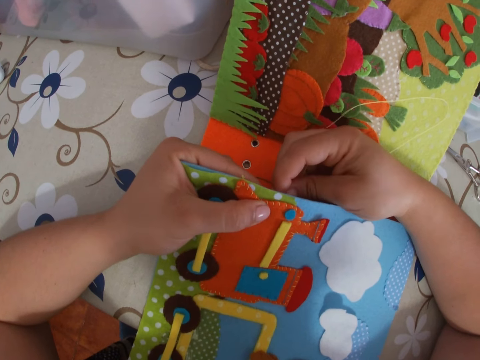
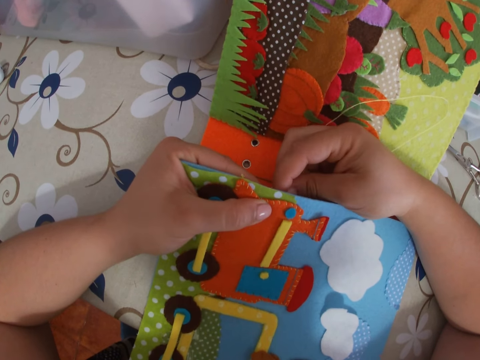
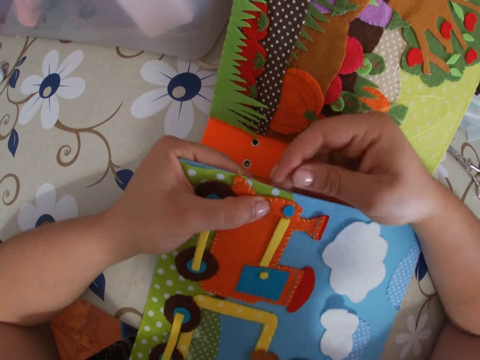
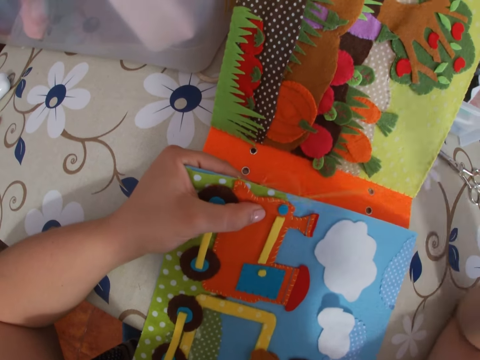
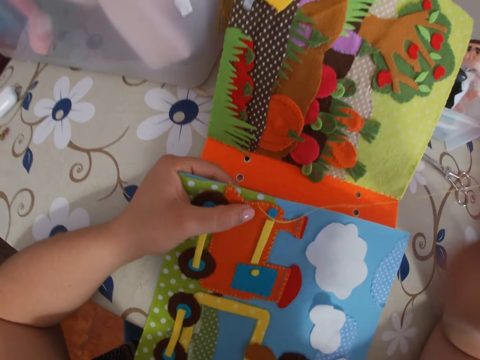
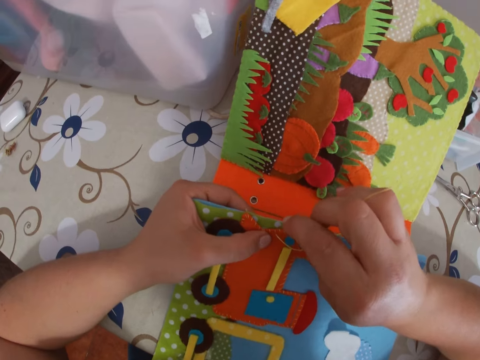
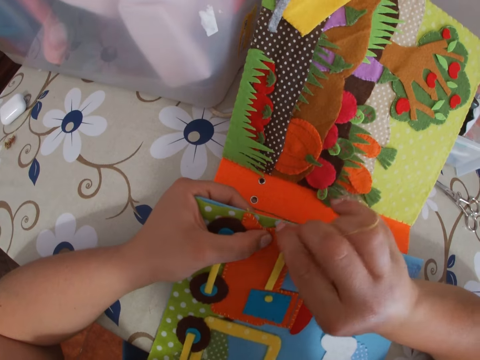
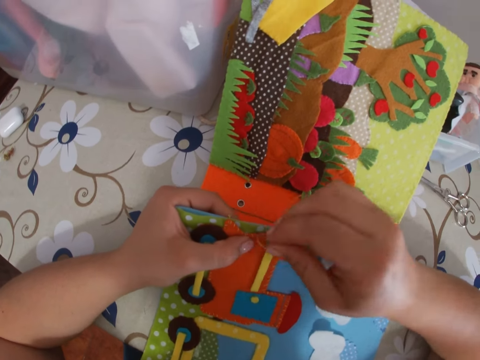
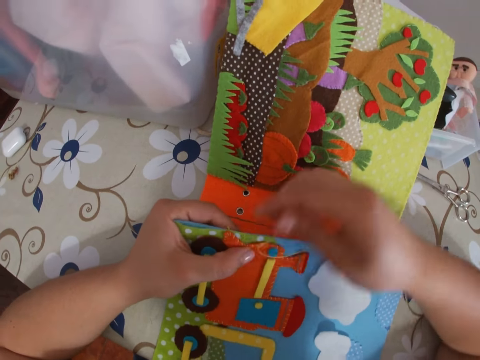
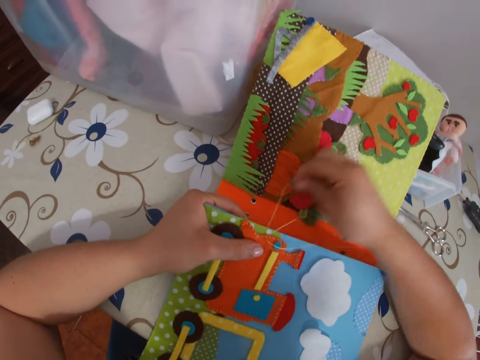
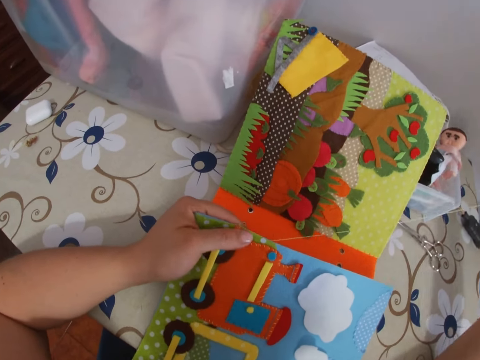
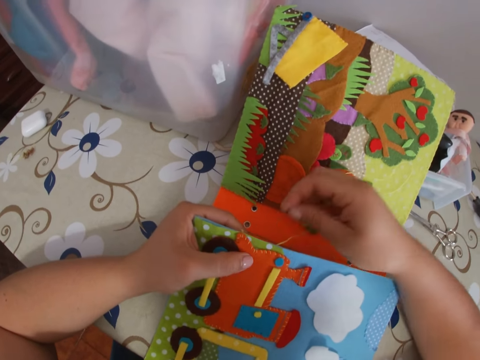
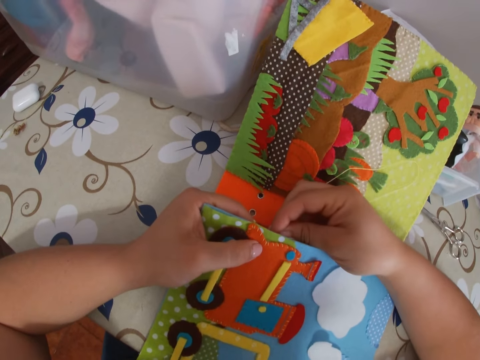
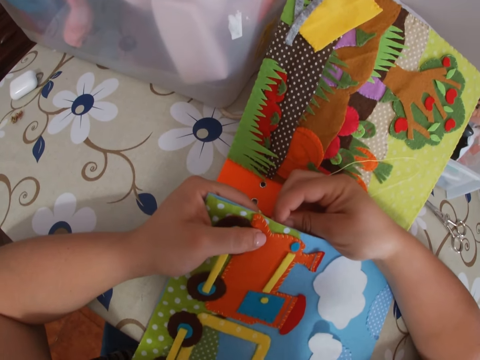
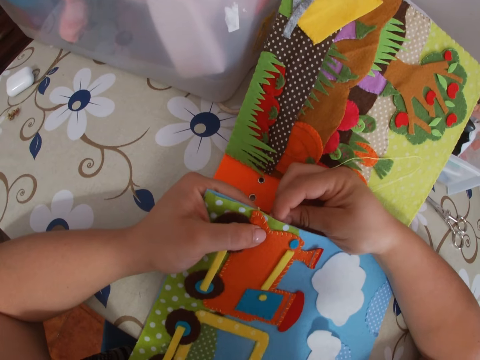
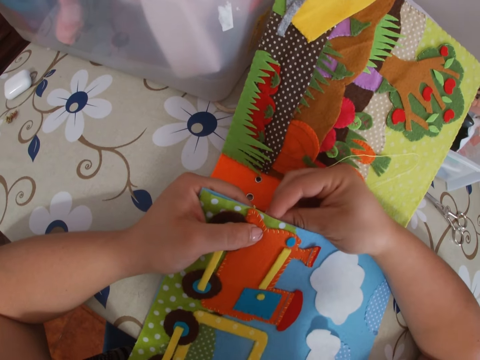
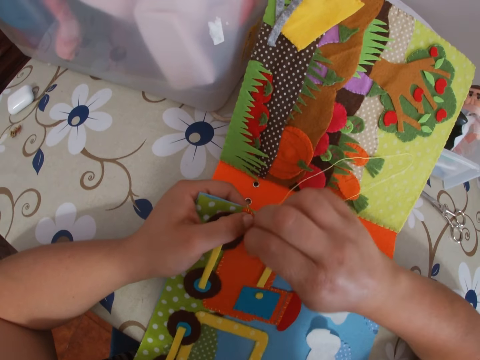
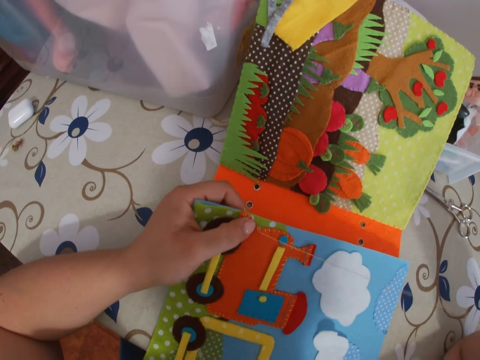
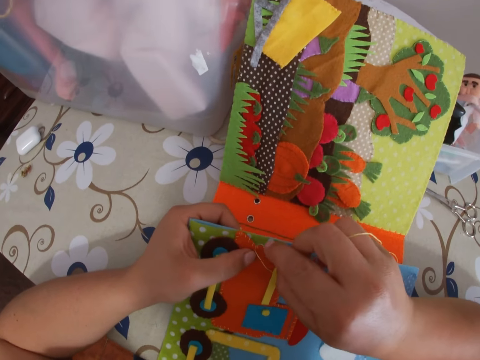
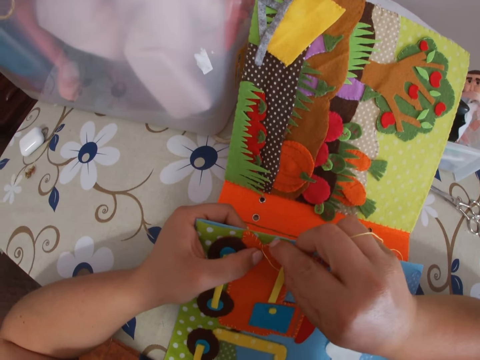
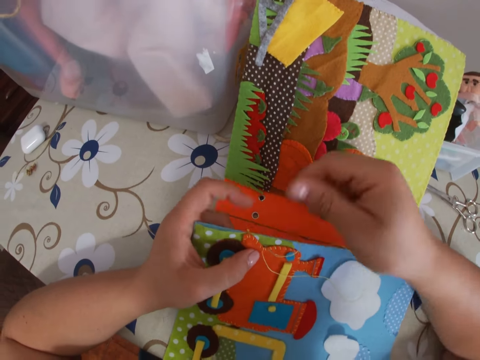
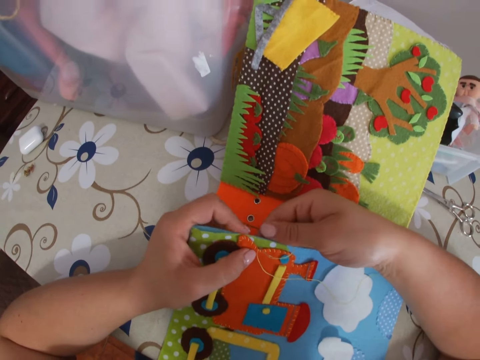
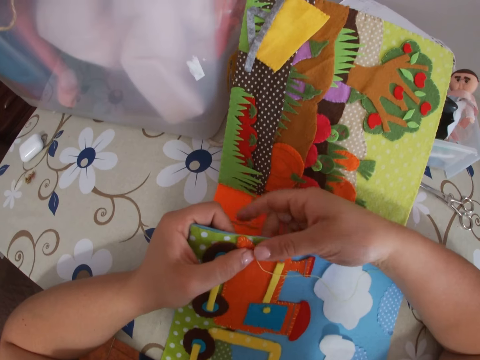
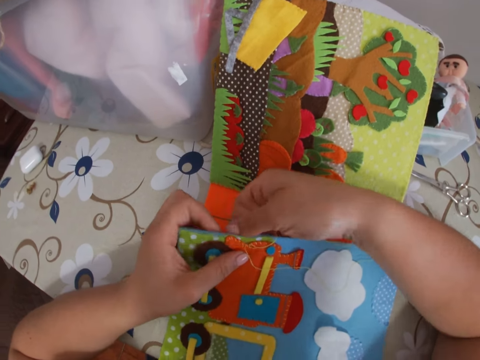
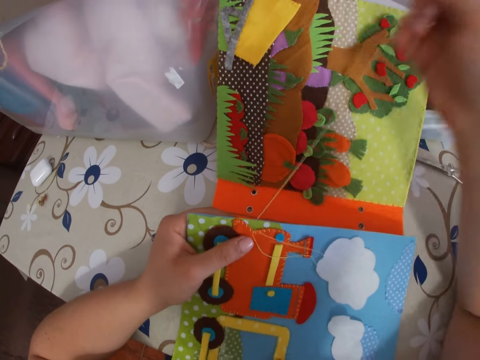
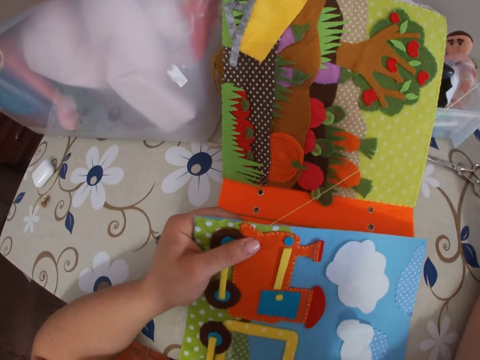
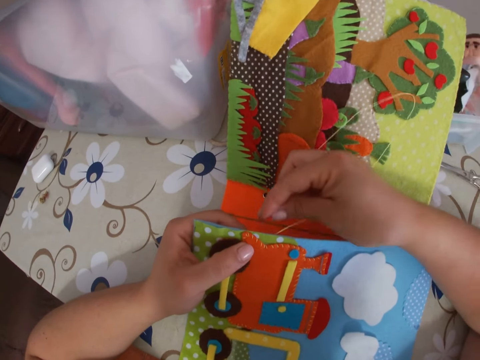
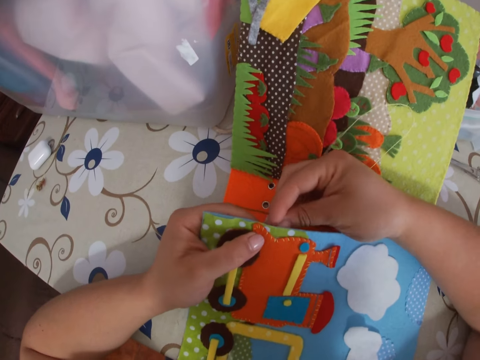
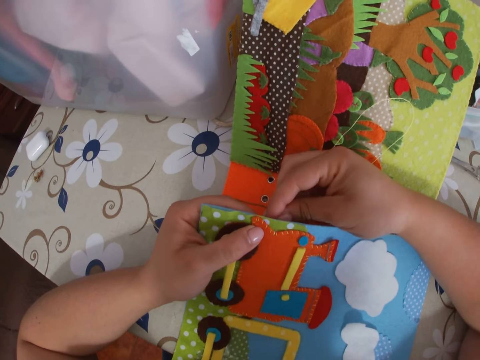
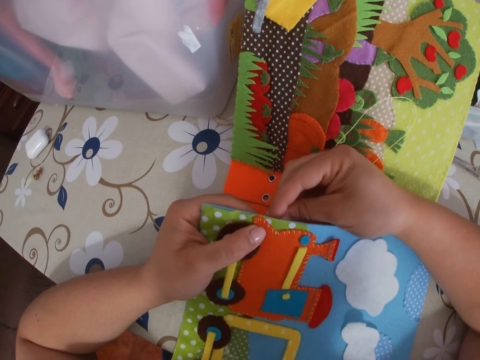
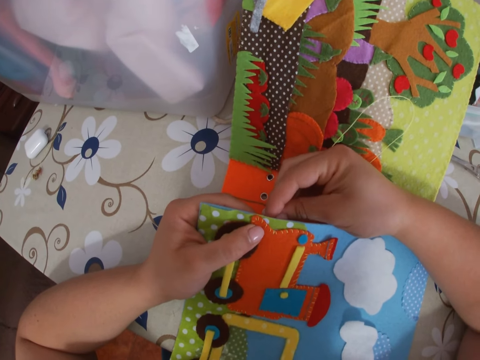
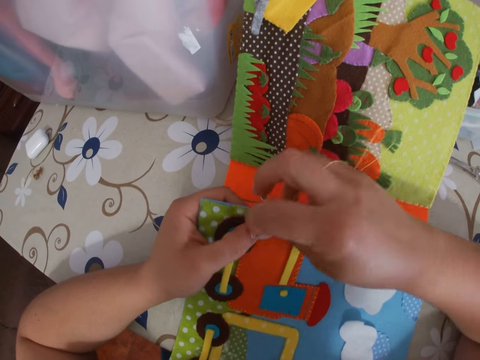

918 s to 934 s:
The camera wearer pulls the needle with thread through the paper with her right hand. She sticks the needle with thread through the paper. She pulls the needle with thread through the paper with her right hand. She sticks the needle with thread through the paper. She pulls the needle with thread through the paper with her right hand. She sticks the needle with thread through the paper. She pulls the needle with thread through the paper with her right hand. She sticks the needle with thread through the paper. She pulls the needle with thread through the paper.

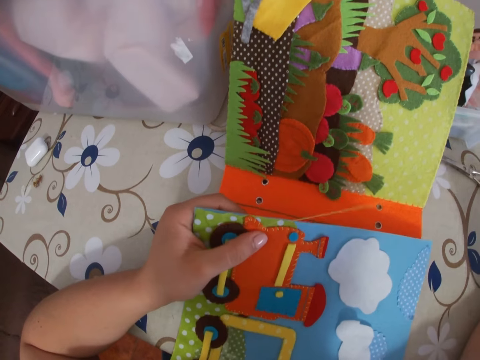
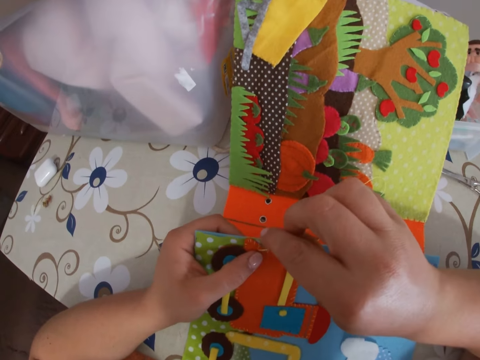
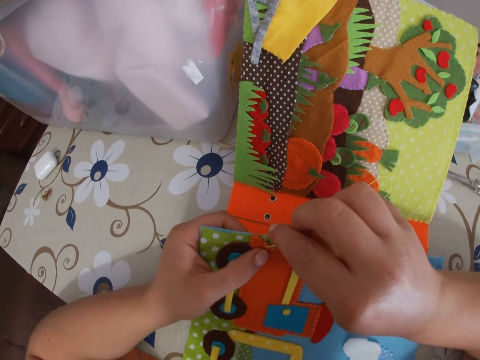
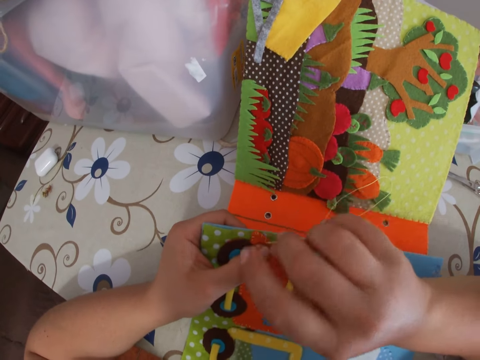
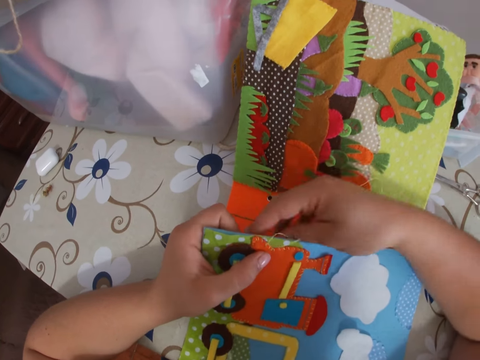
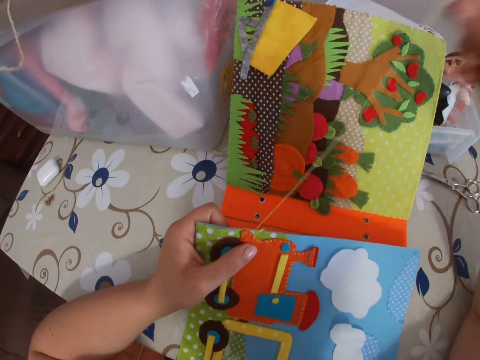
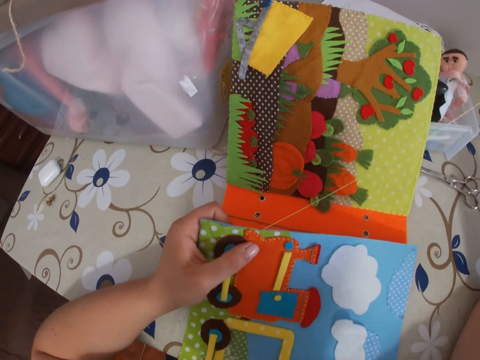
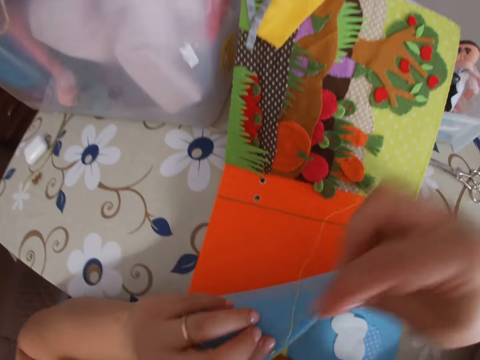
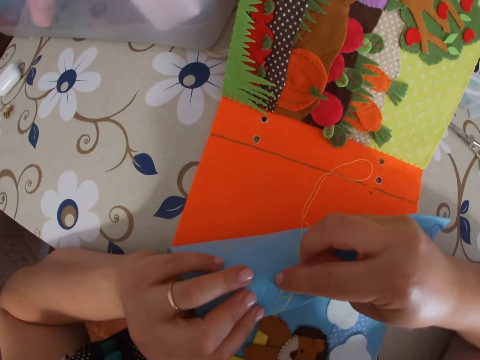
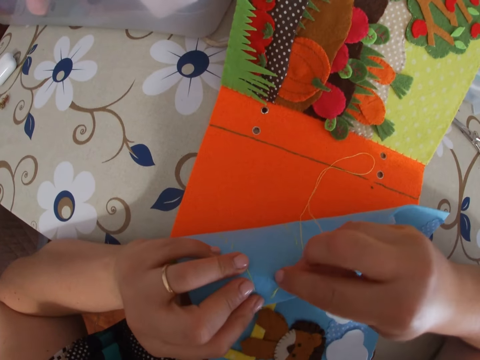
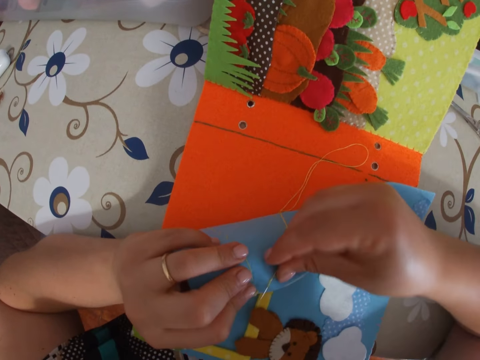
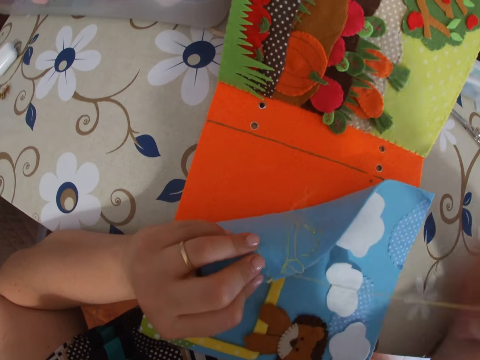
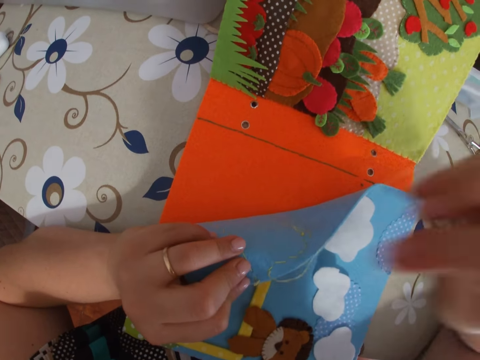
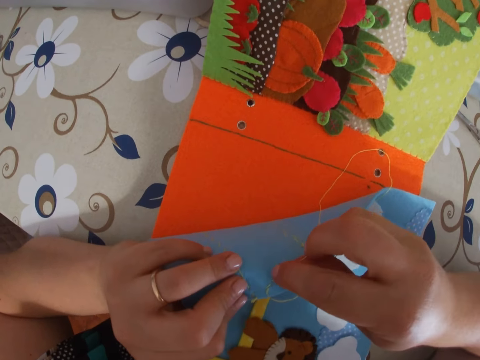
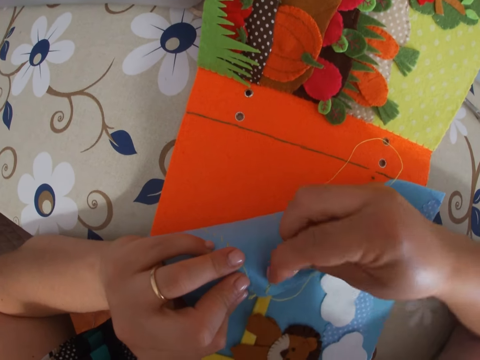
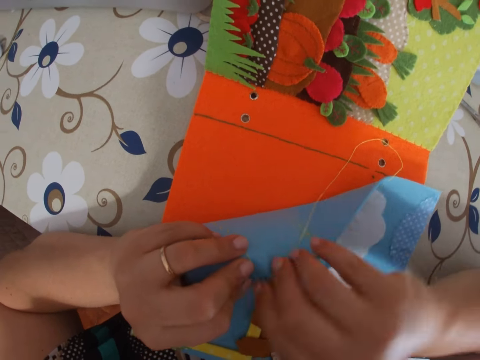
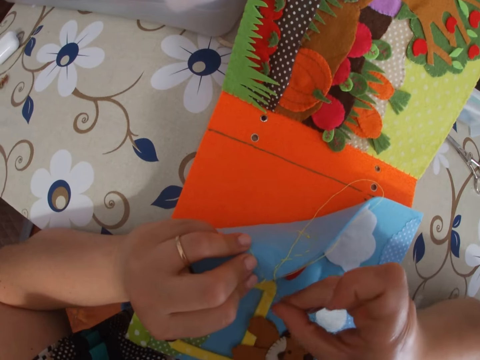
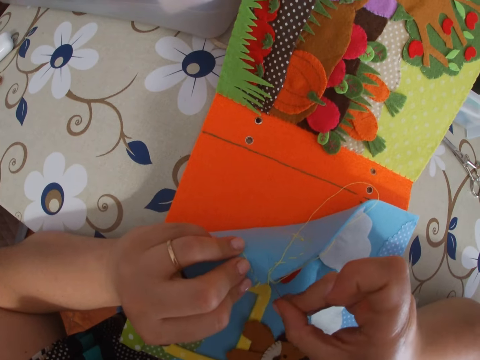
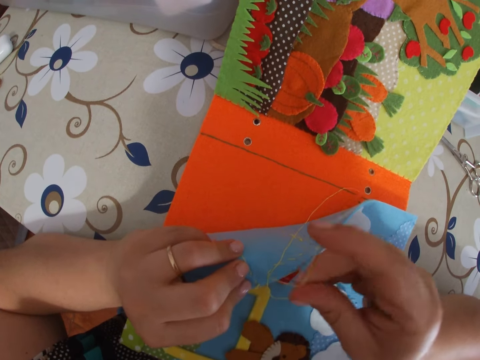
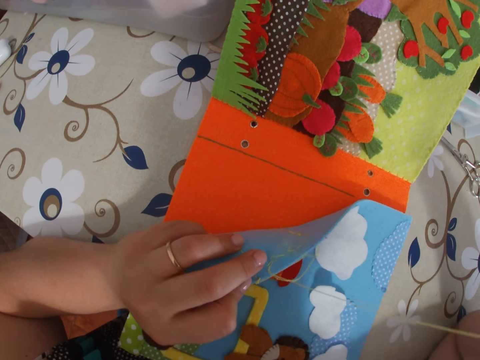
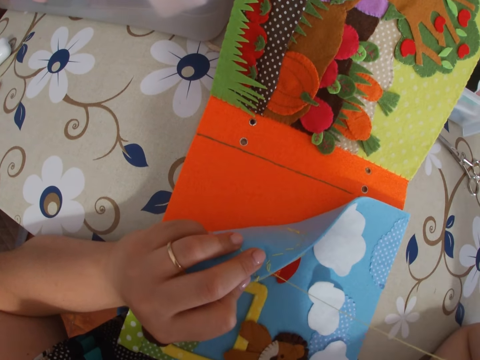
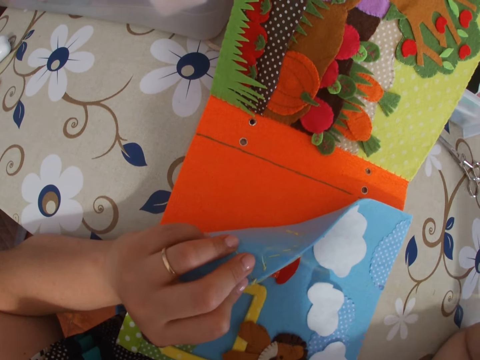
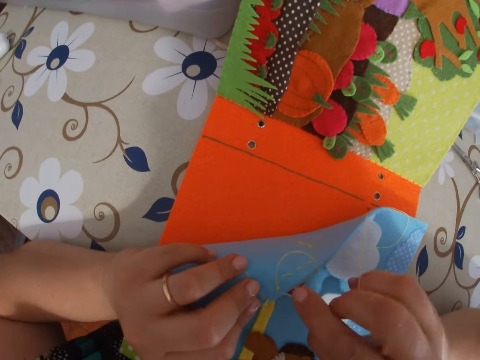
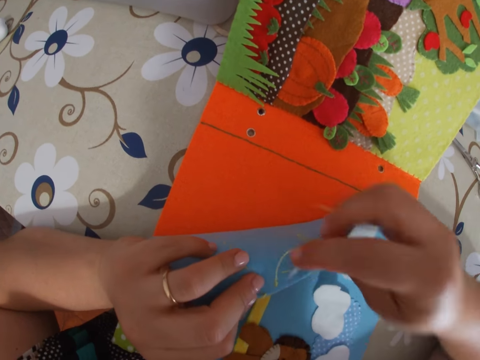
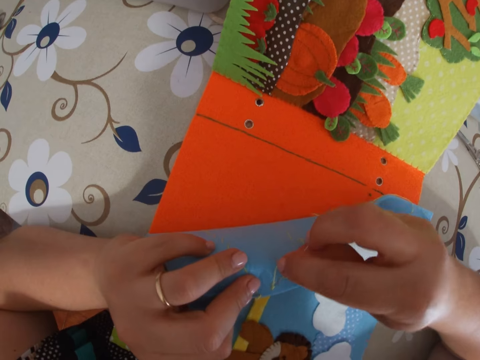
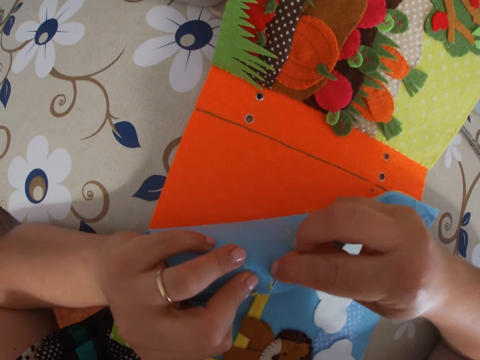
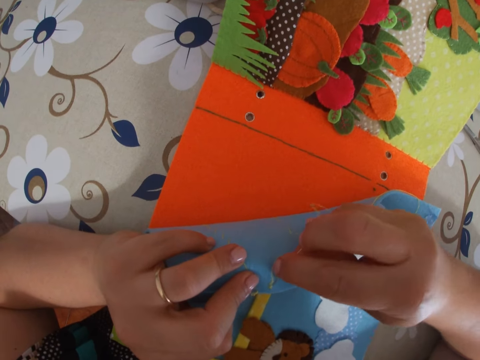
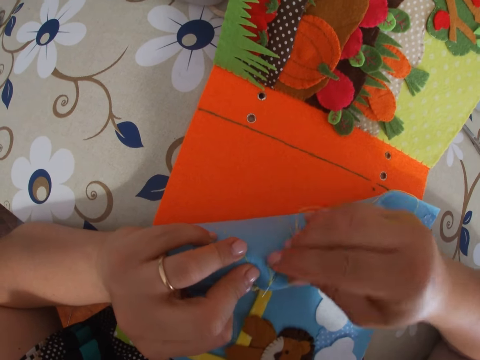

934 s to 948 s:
The camera wearer sticks the needle with thread through the paper. She pulls the needle with thread through the paper with her right hand. She lifts the paper. She sticks the needle with thread through the paper. She pulls the needle with thread through the paper with her right hand. She sticks the needle with thread through the paper. She pulls the needle with thread through the paper with her right hand. She sticks the needle with thread through the paper.
